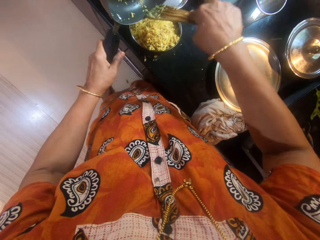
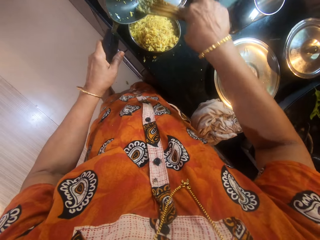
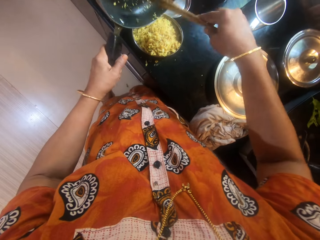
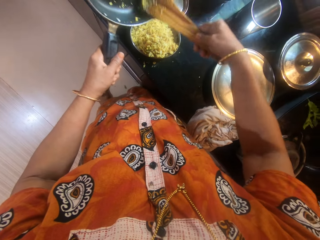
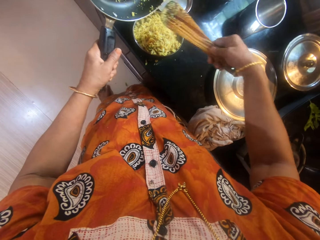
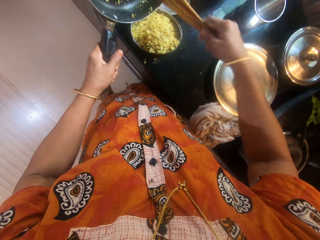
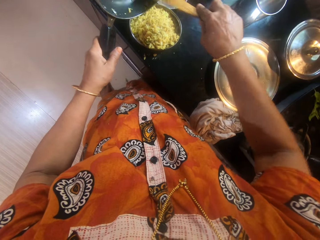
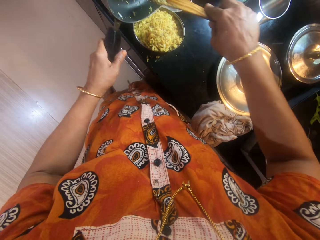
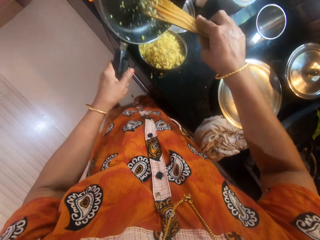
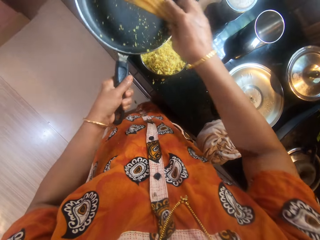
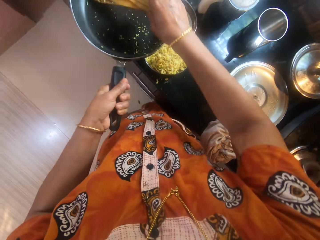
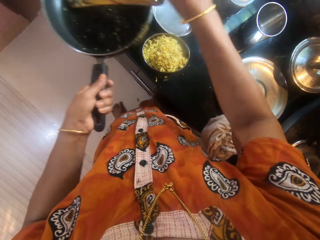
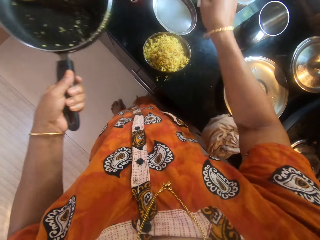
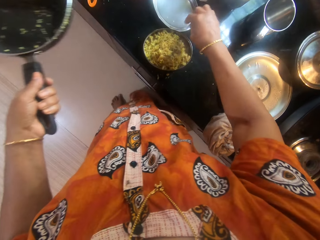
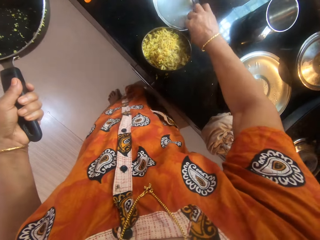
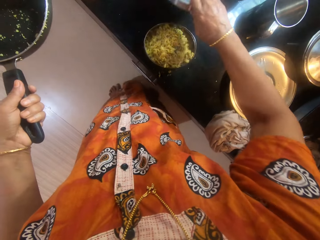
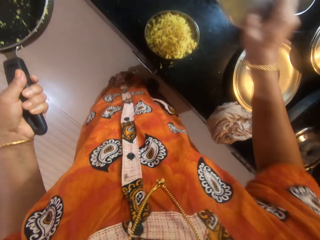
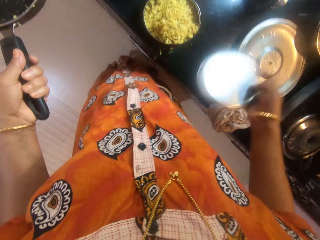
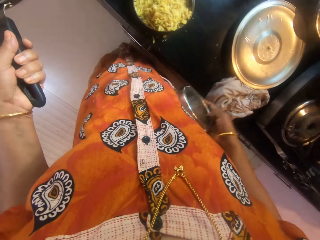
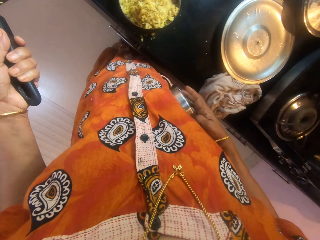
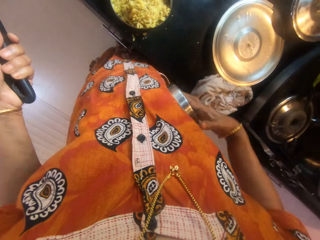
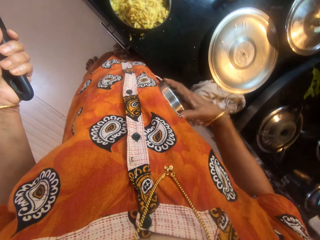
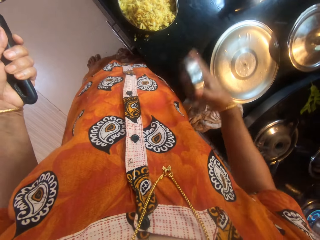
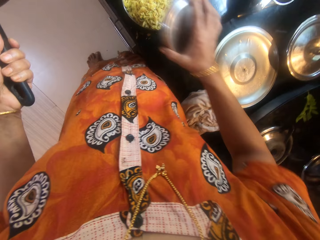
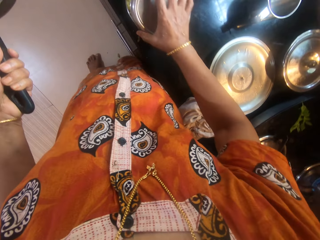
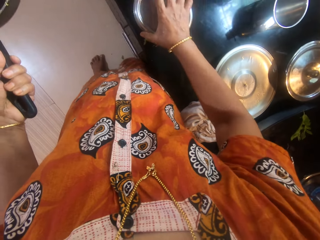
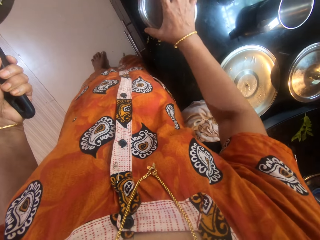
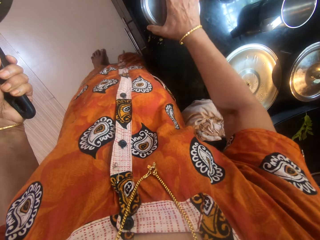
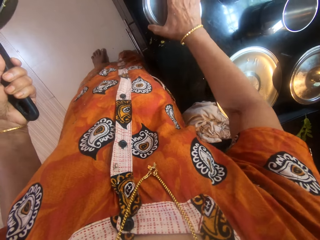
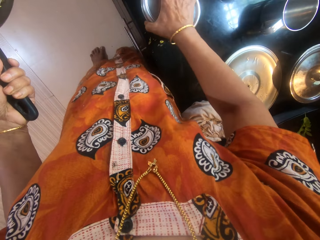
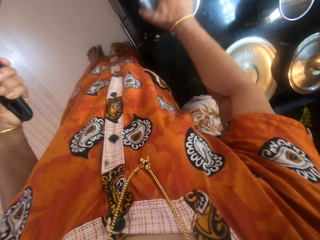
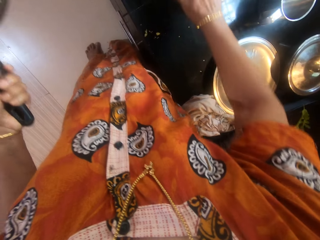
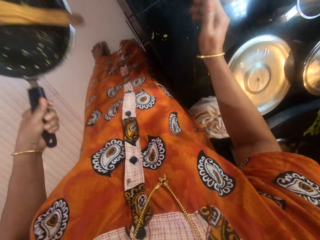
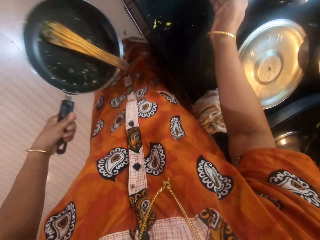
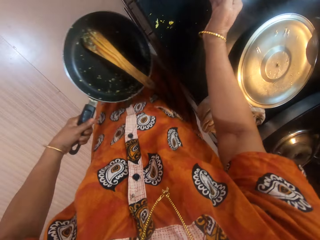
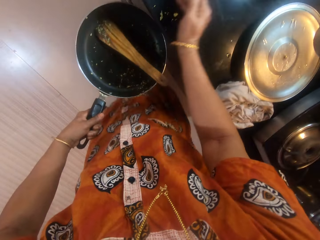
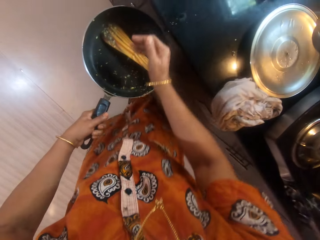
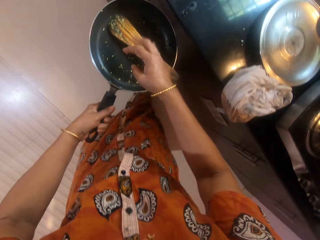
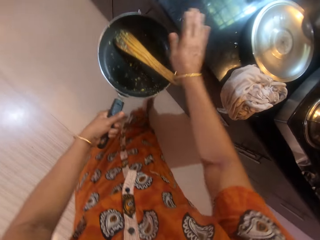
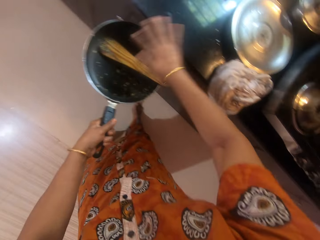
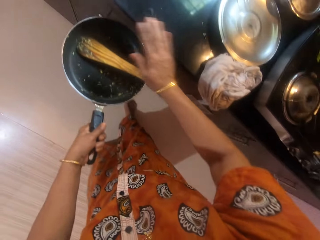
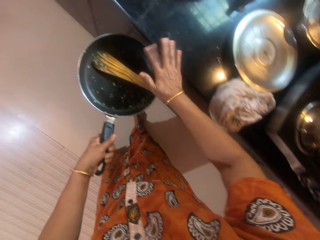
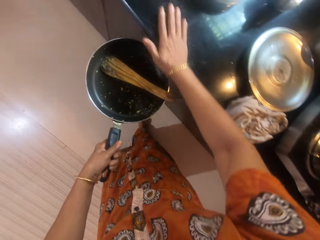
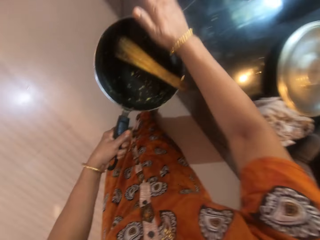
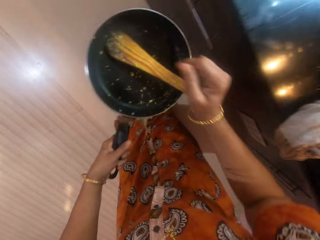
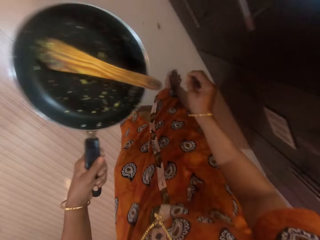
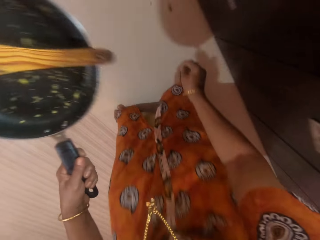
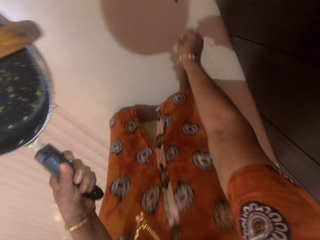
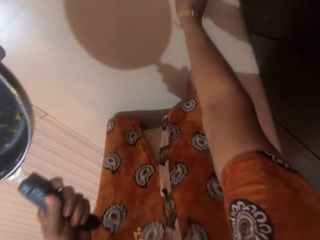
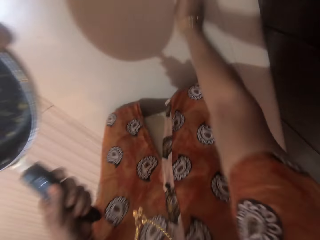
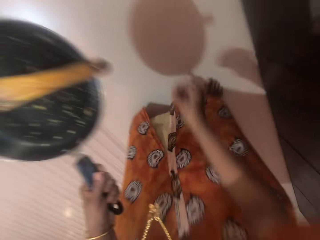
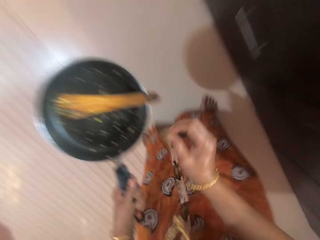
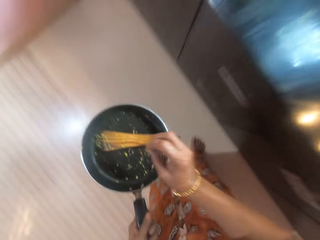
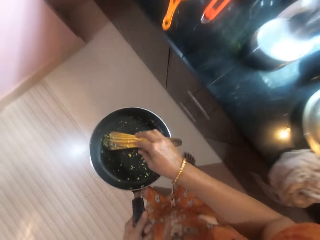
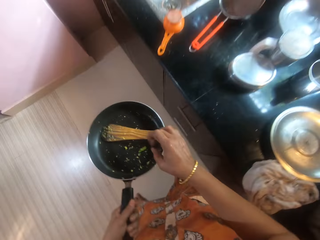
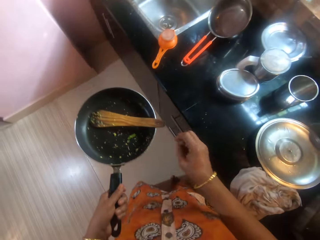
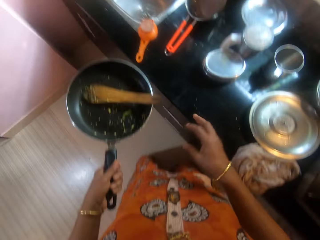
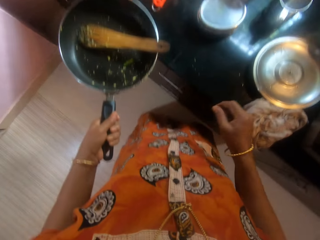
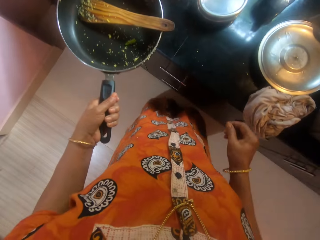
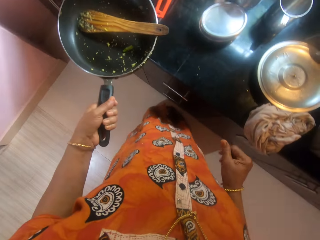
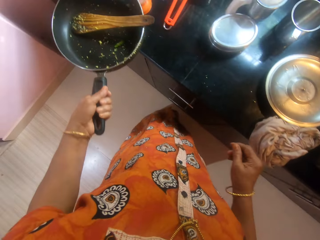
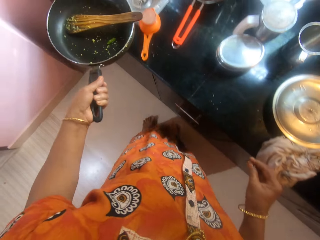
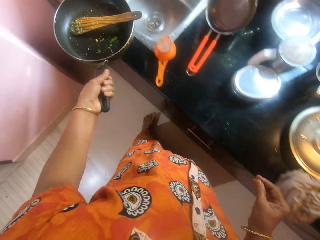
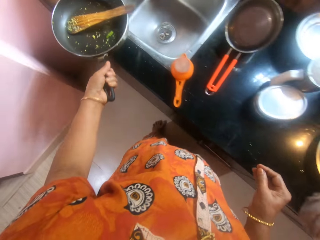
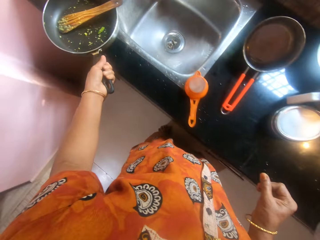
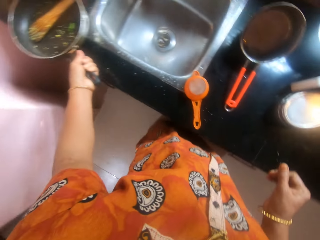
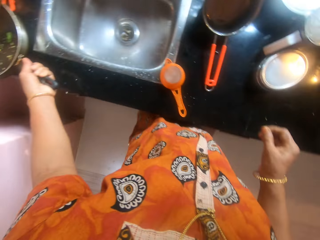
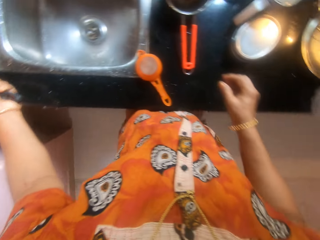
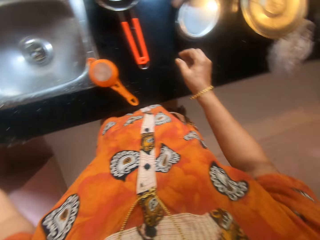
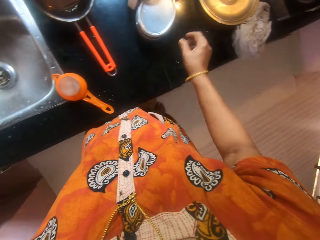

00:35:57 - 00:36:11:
The camera wearer drops the spoon in the other frying pan. She picks the cover of the stainless container from the counter with her right hand. She holds the tin's lid. She closes the stainless container. She swipes the dirt on the counter into the other frying pan by her right hand. She picks another piece of dirt from the floor with her right hand and drops the dirt in the other frying pan. She walks to the sink. She drops the other frying pan on the counter.

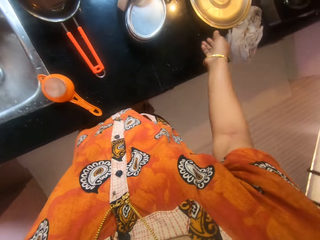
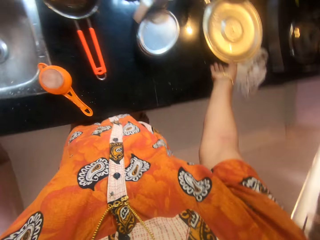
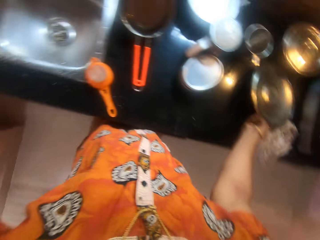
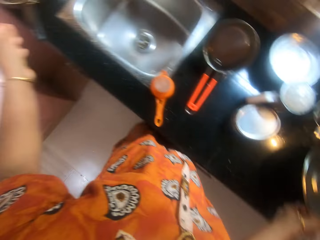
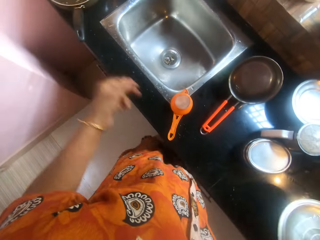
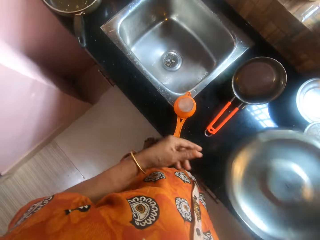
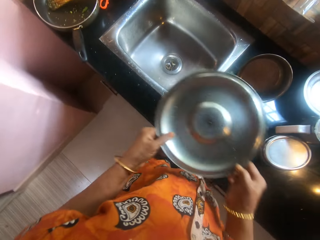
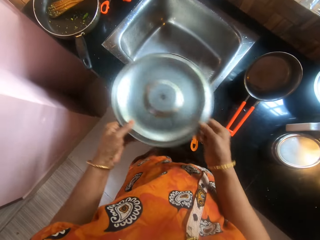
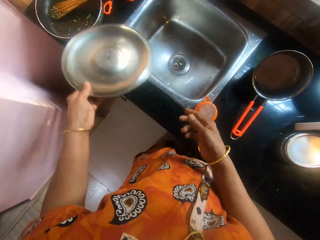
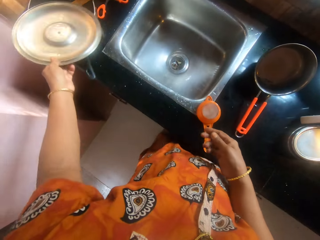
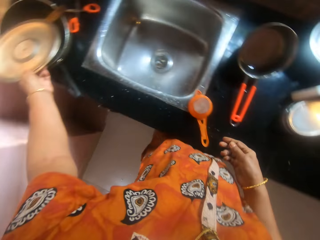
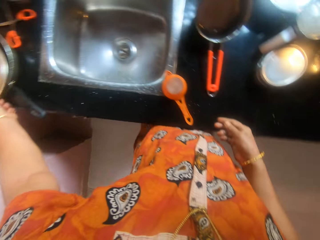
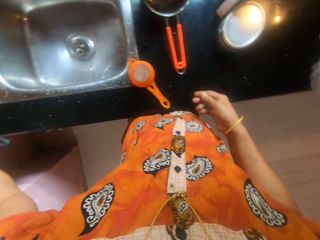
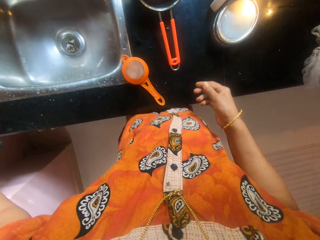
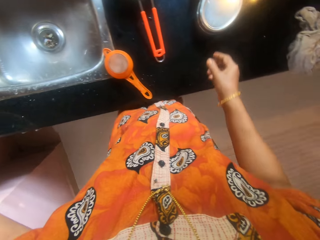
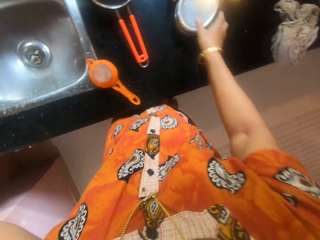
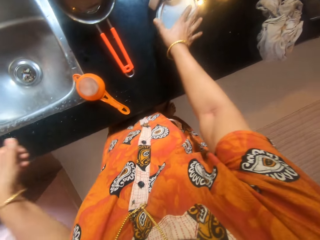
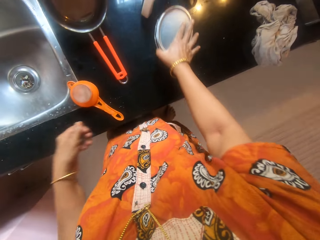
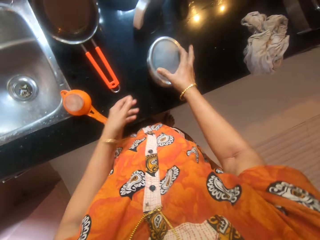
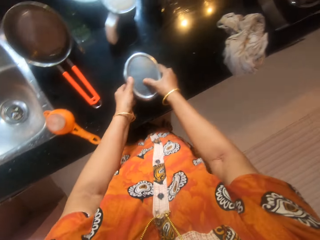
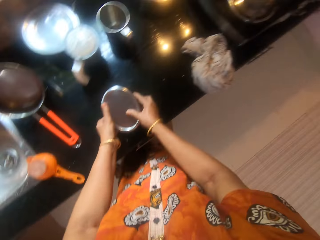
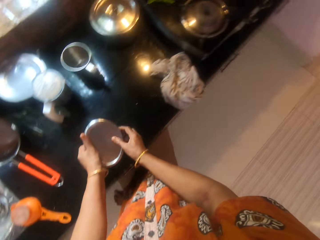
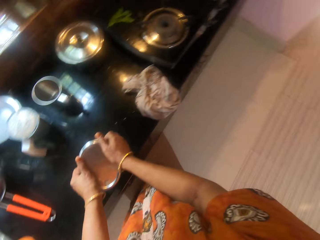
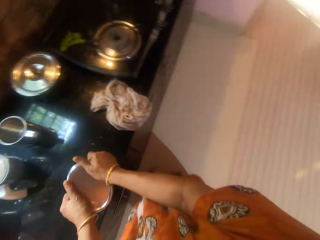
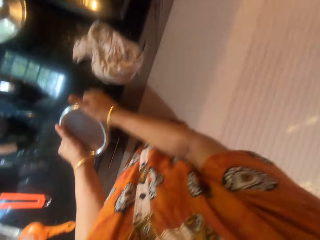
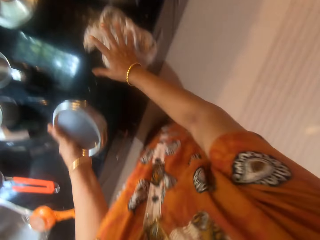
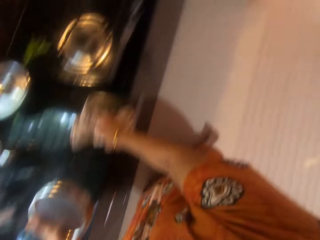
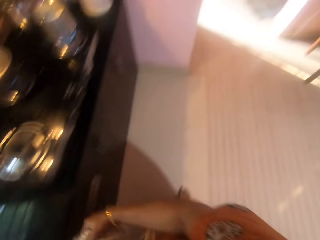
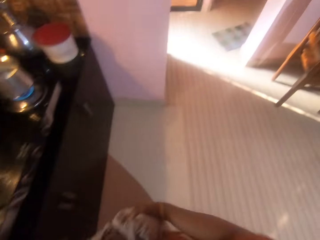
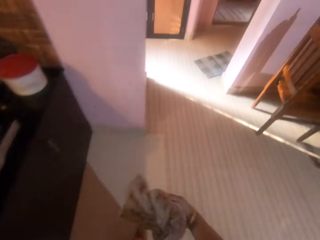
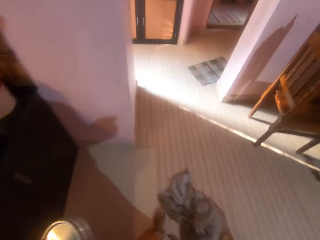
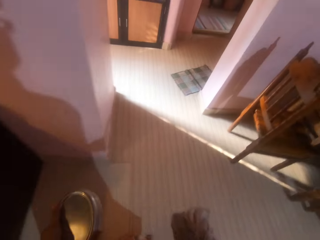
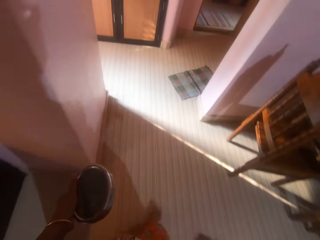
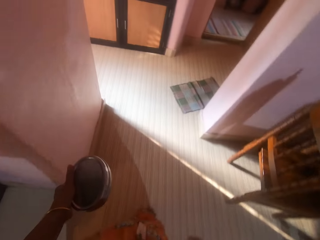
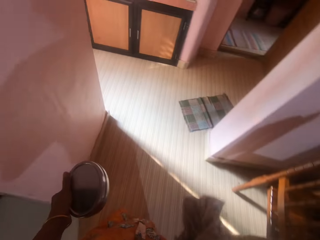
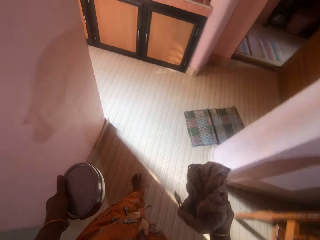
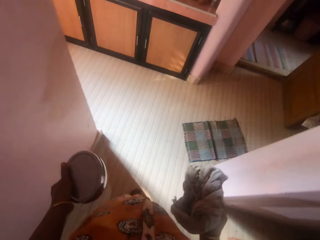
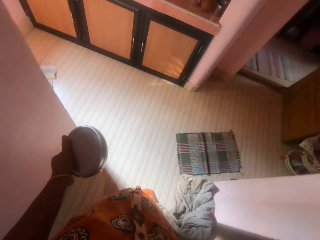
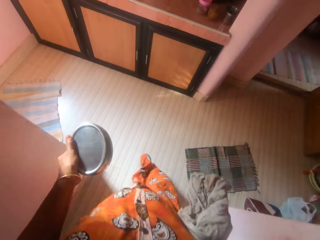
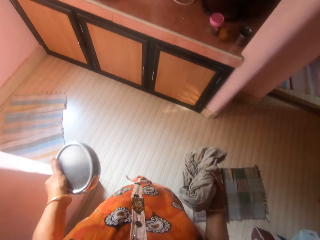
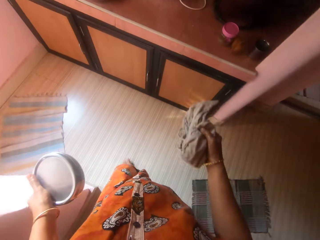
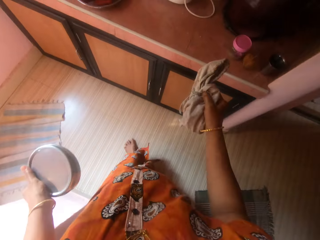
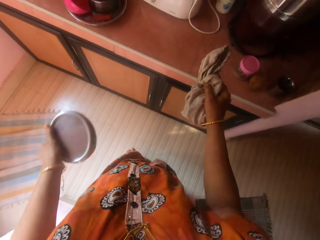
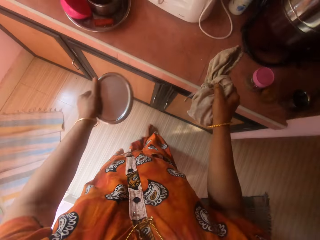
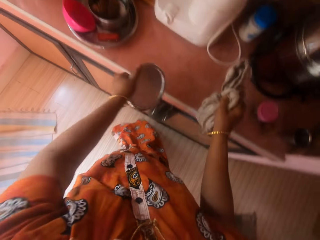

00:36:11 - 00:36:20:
The camera wearer picks the cover of the other frying pan from the counter with her right hand. She places a pot on the sink top. She passes the cover to her left hand. She holds the pot's lid. She drops the cover on the other frying pan. She picks the stainless container from the counter with her right hand. She holds the tin. She picks the rag from the counter with her right hand. She walks in the room.
